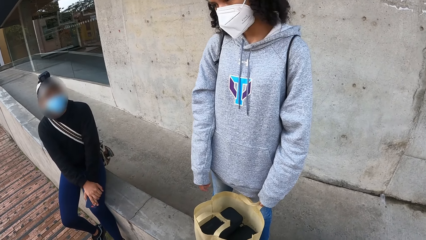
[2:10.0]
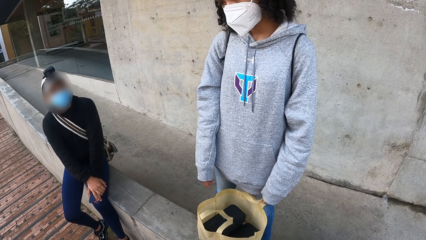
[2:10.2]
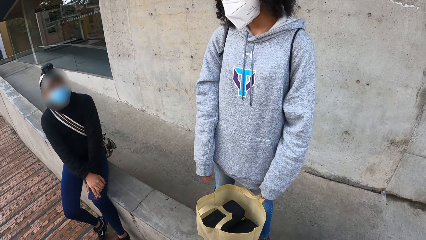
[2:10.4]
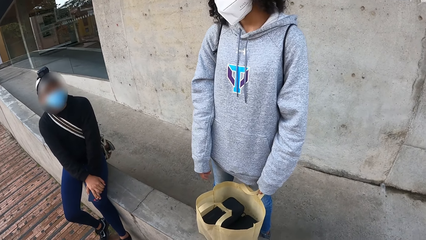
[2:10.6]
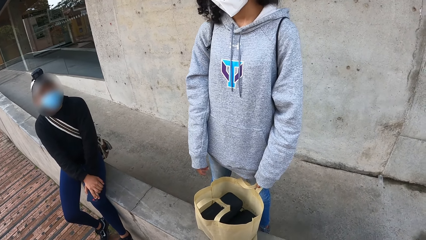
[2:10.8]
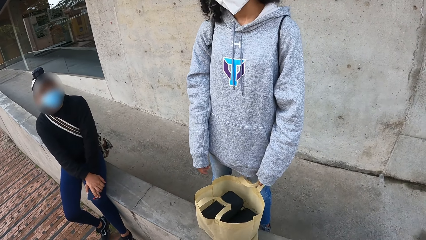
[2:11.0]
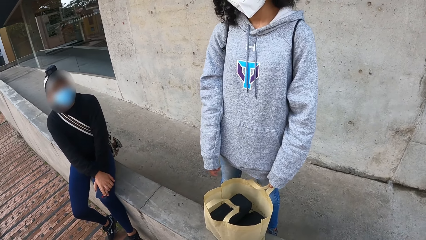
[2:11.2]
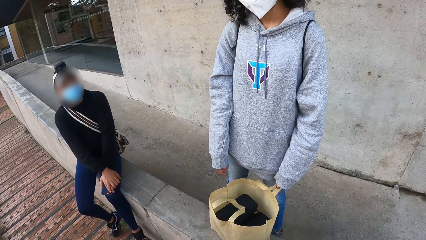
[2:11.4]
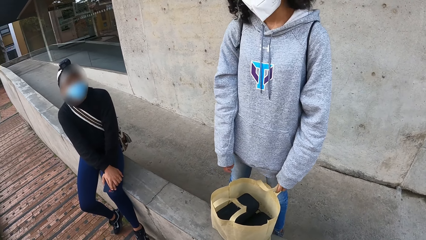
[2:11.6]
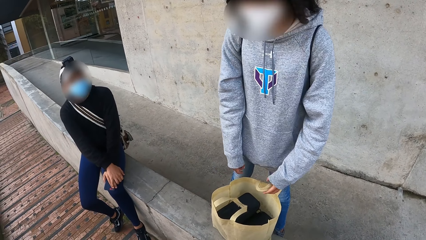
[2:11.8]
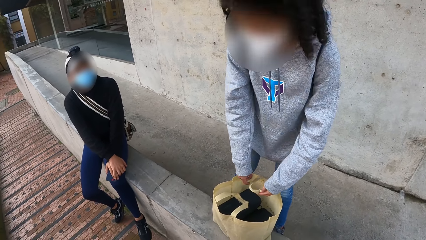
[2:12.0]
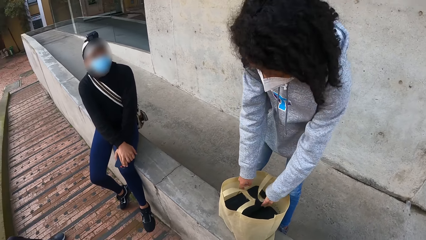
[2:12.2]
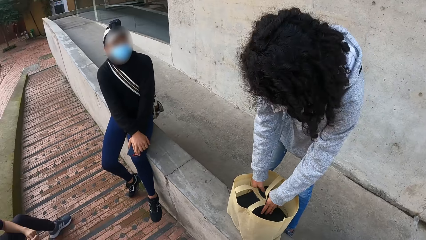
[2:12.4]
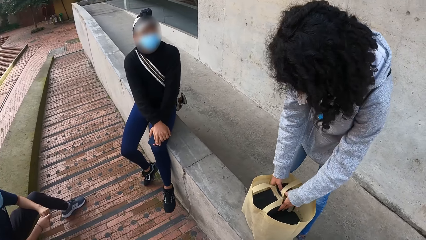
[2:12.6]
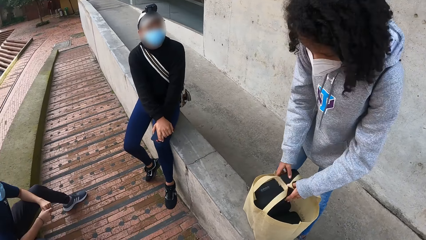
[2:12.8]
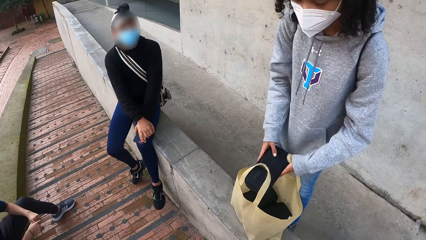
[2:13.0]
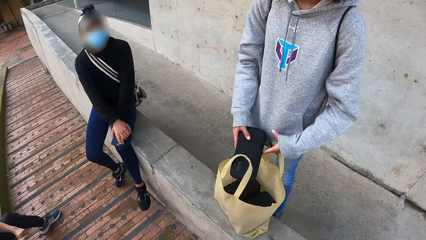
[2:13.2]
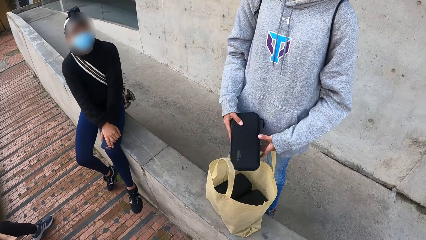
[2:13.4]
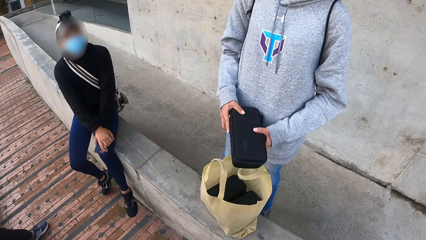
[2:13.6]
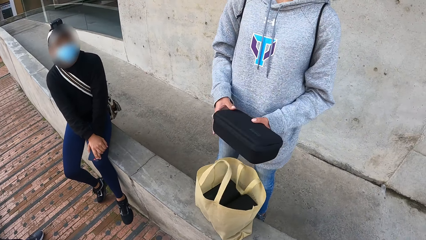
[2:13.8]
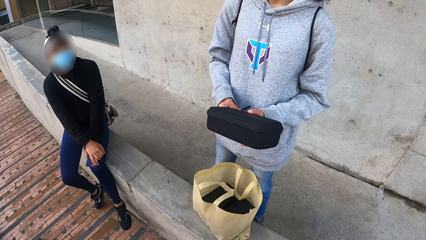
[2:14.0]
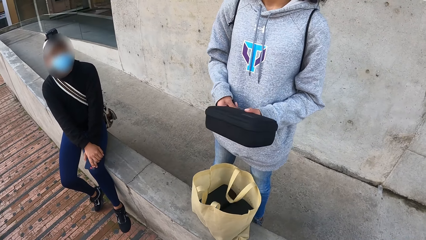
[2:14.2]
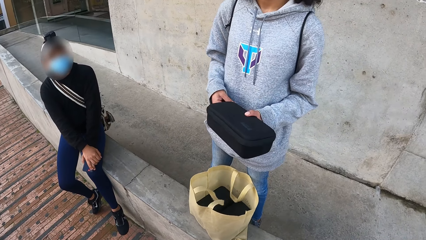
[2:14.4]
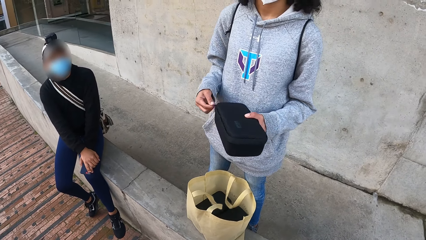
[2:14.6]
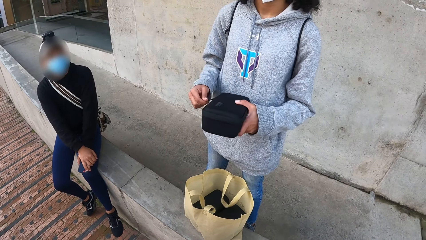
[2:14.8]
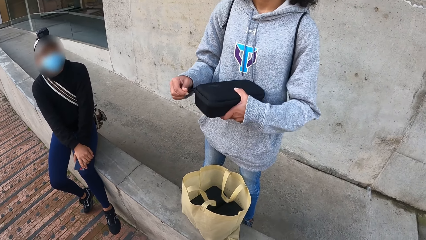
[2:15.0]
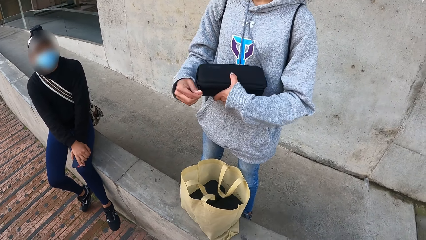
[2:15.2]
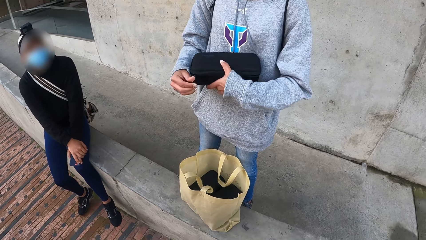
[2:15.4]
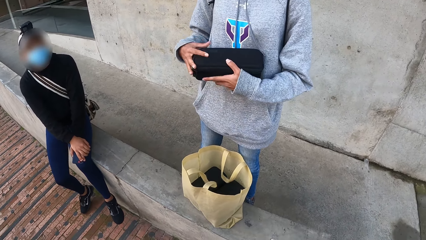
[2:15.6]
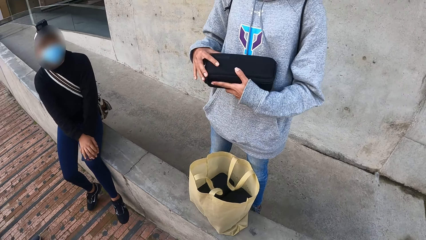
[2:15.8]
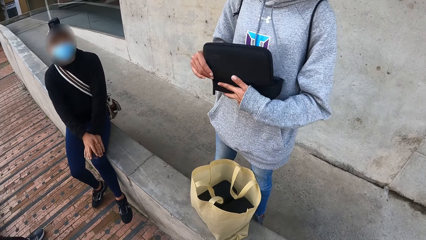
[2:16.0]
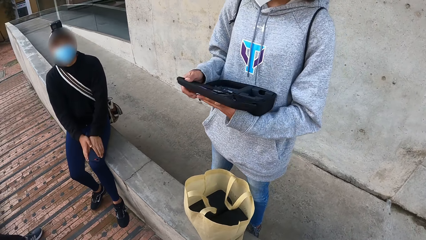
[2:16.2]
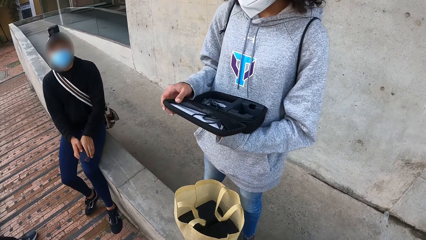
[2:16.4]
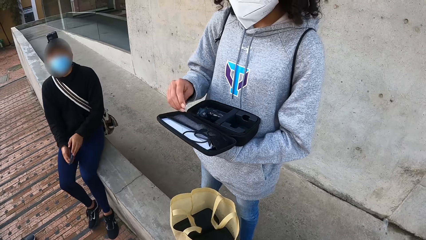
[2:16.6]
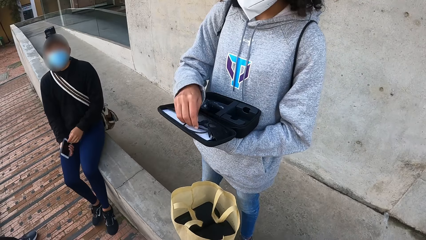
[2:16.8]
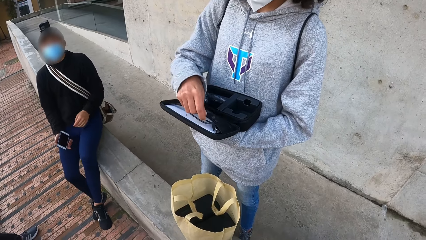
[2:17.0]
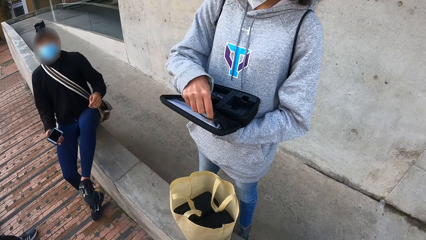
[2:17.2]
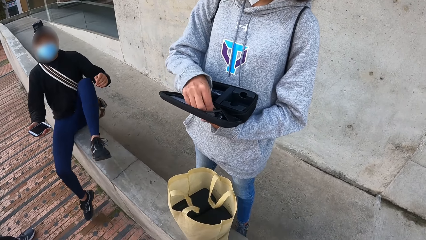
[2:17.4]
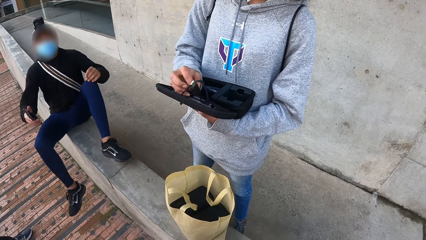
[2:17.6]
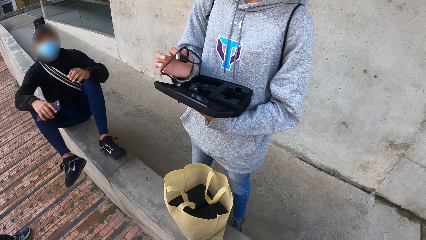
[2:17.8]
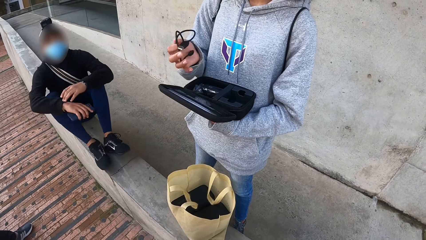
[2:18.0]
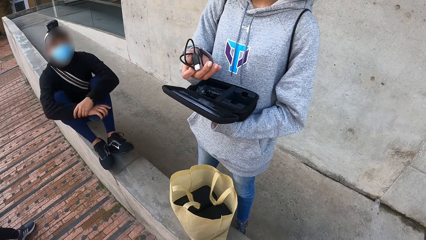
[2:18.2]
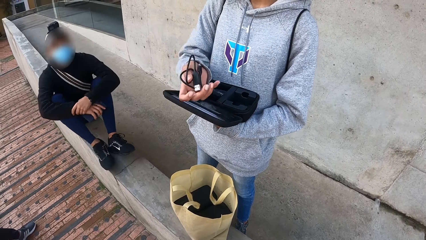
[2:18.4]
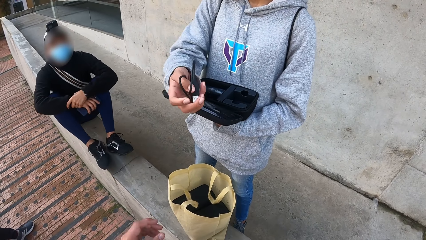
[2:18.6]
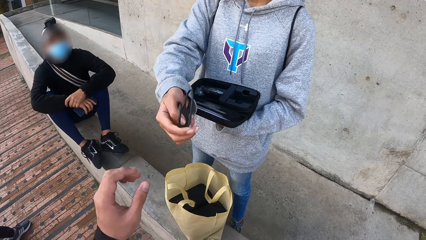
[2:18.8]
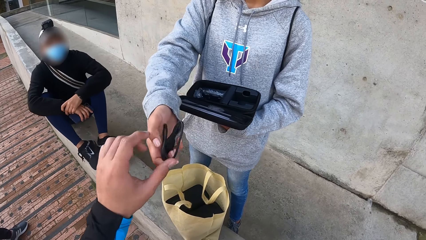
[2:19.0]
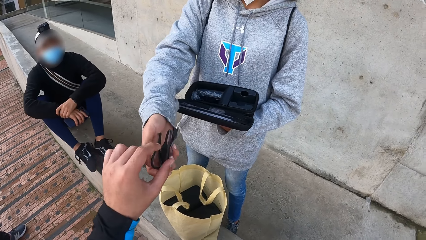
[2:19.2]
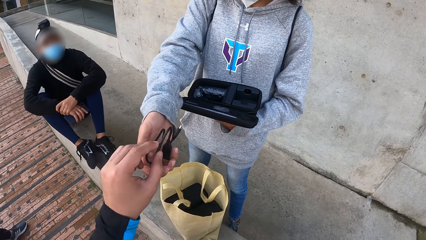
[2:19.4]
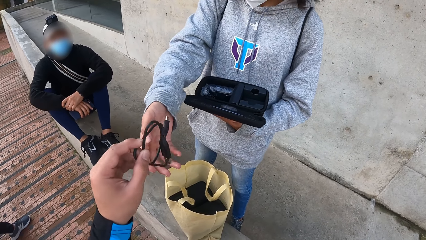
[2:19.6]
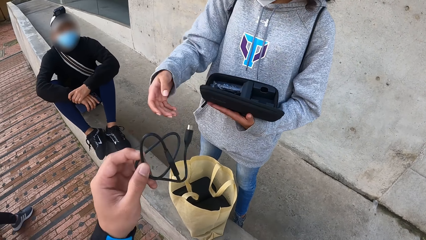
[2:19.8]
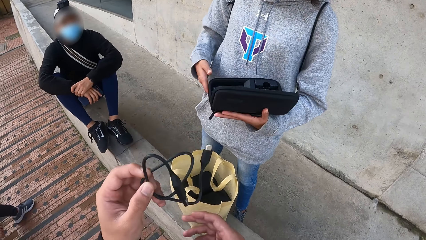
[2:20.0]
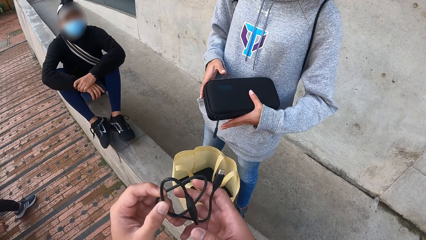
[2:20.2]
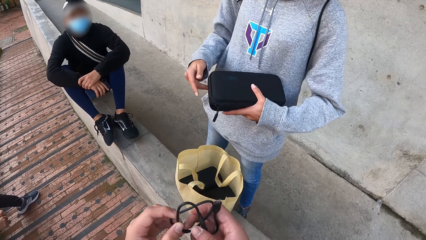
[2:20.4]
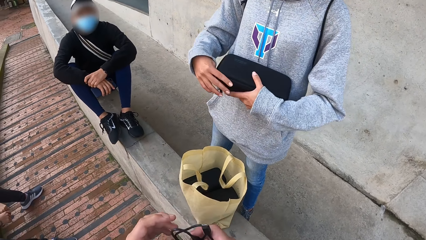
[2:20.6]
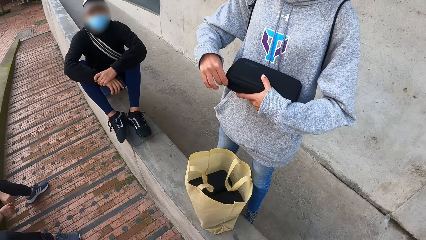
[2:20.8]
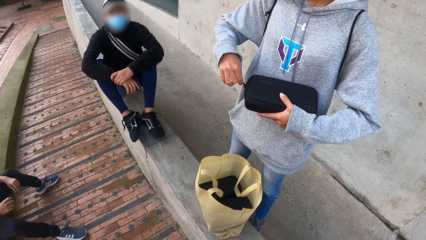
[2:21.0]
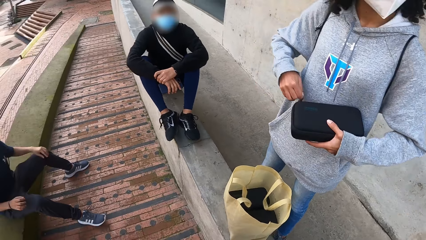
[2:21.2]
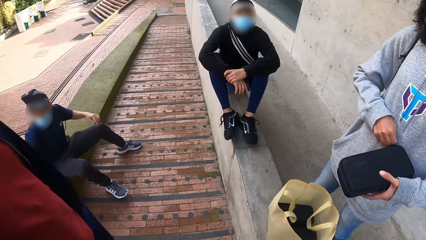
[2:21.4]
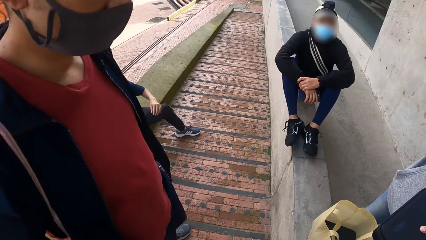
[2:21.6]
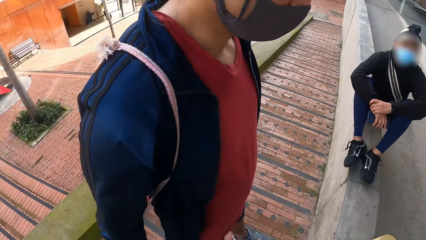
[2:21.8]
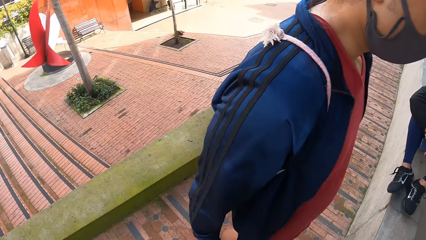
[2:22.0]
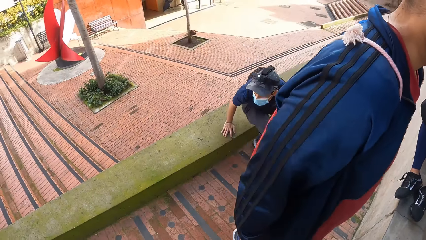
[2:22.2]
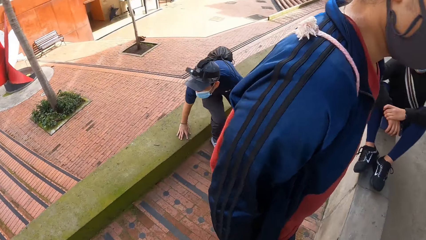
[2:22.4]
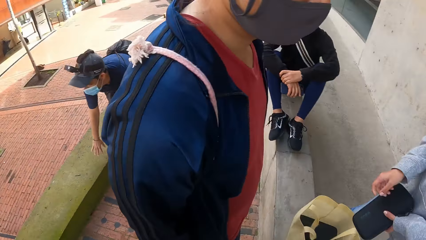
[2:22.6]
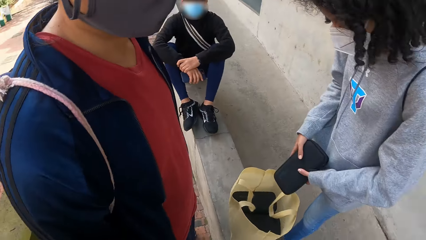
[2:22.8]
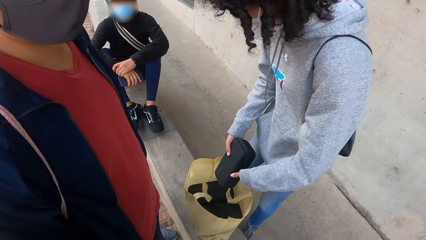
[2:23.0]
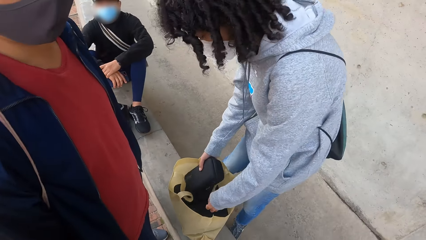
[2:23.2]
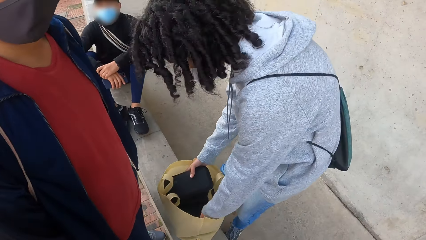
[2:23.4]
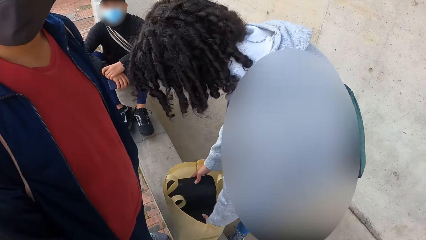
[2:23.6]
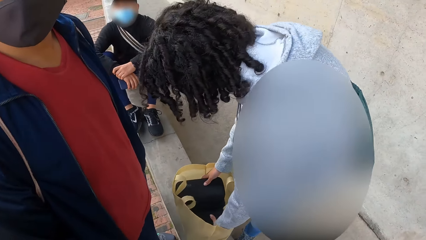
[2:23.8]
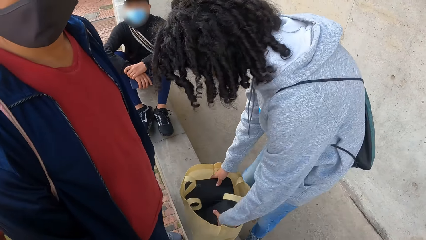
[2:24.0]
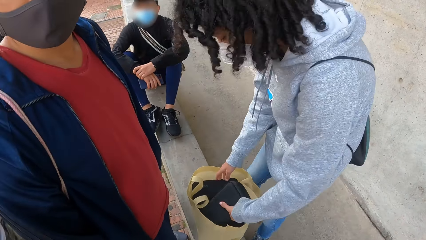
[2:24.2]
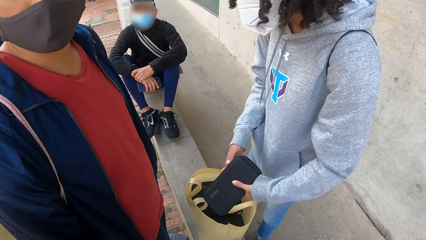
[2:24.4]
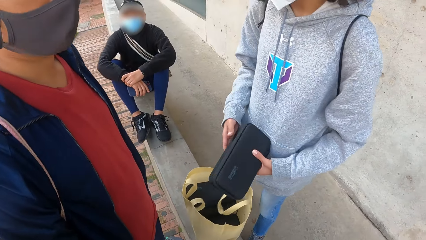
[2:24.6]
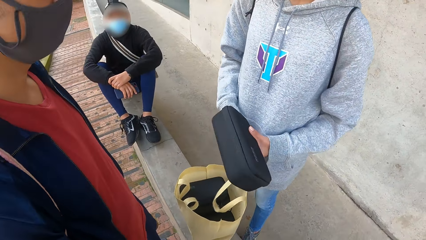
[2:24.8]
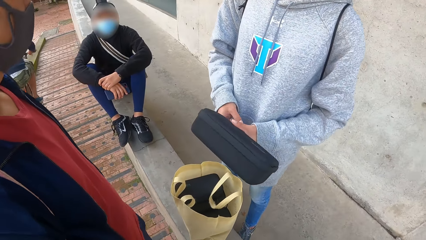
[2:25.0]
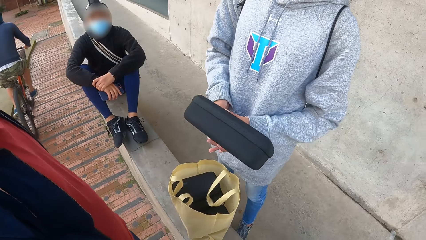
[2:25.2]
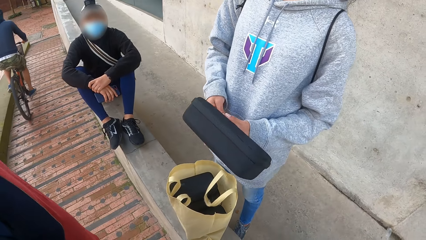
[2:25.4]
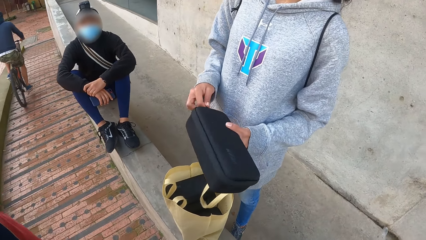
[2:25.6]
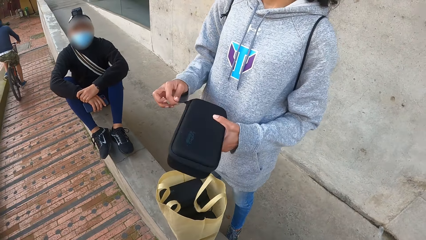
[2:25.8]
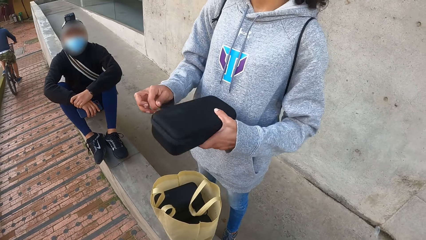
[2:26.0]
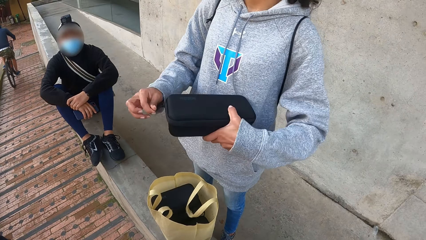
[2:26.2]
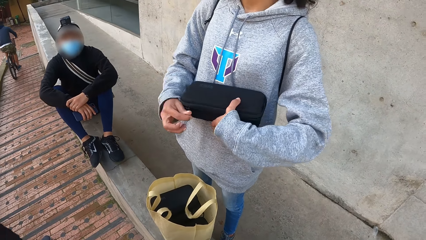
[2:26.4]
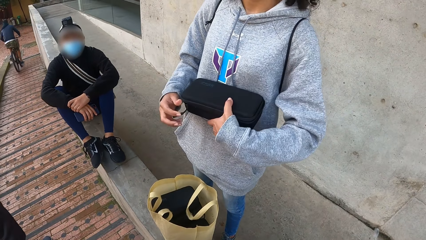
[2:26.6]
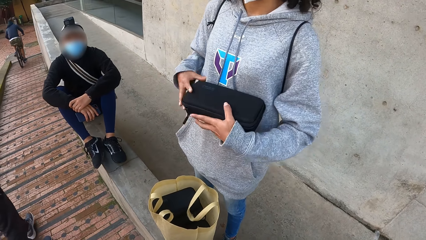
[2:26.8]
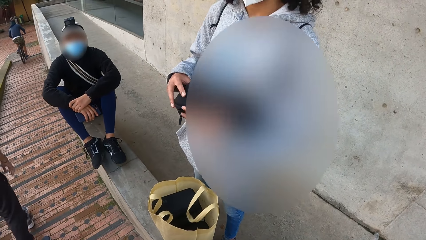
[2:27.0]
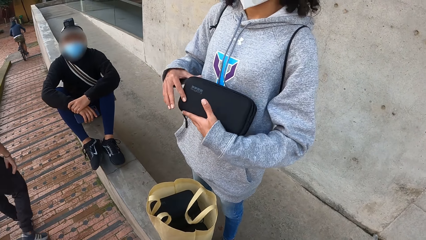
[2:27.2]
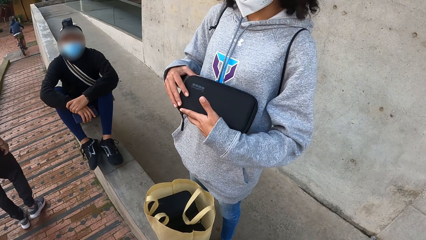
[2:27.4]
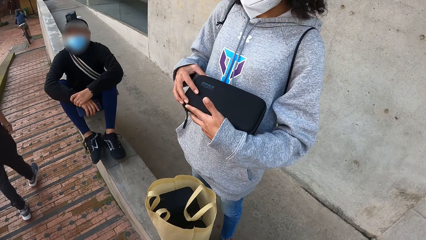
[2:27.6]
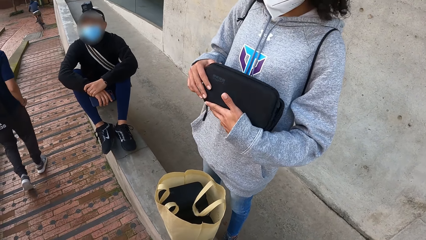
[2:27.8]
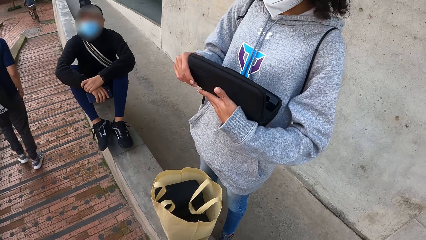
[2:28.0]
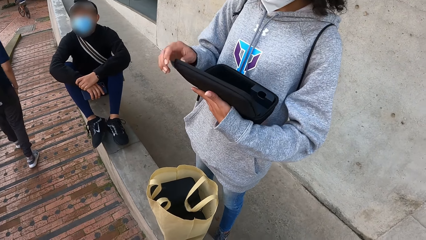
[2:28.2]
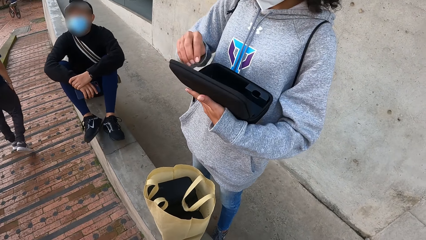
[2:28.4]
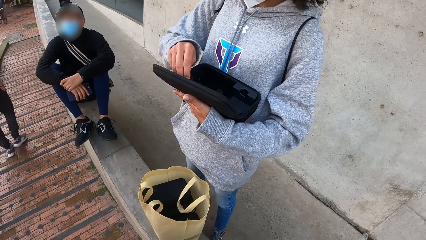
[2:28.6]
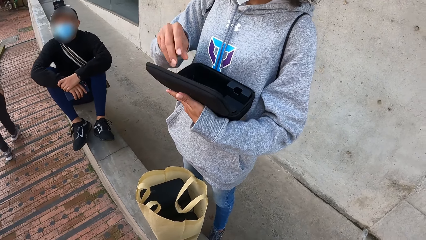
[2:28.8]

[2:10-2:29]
The woman takes a box bag out of the bag with both hands. The woman unzips the box bag in her left hand with her right hand. The woman opens the box bag in her left hand with her right hand. The woman takes out a cord or phone charger from the box bag in her left hand with her right hand. The woman gives the phone charger to the camera wearer. The camera wearer takes the cord from the woman's right hand with his left hand. The woman closes the box bag with her left hand. The woman zips the box bag in her left hand with her right hand. The camera wearer looks around. The woman places the box bag in the bag with her right hand. The woman takes a box bag out of the bag with her left hand. A bicycle rides past the camera wearer. The woman unzips the box bag in her left hand with her right hand. The woman opens the box bag in her left hand with her right hand. A person walks around.
